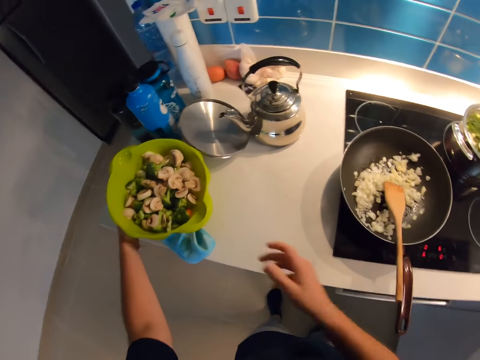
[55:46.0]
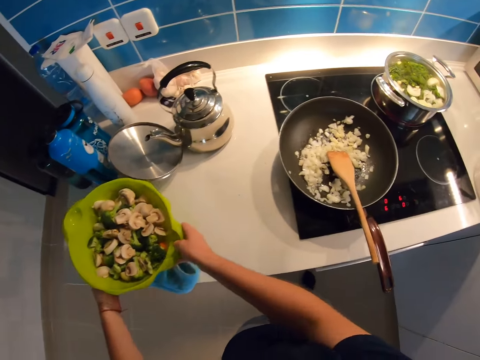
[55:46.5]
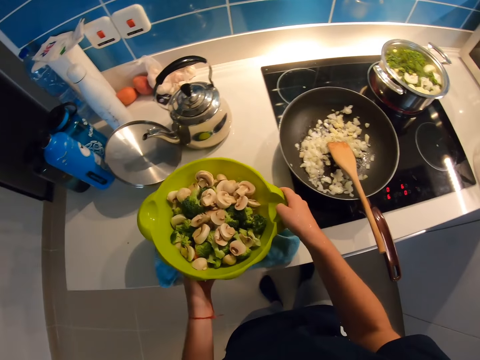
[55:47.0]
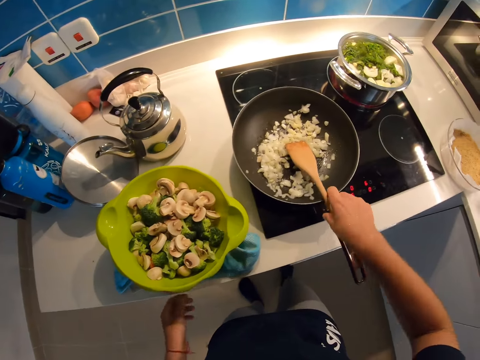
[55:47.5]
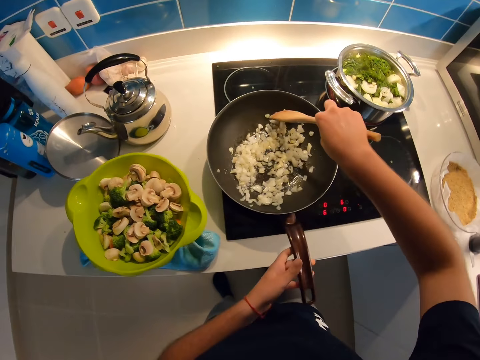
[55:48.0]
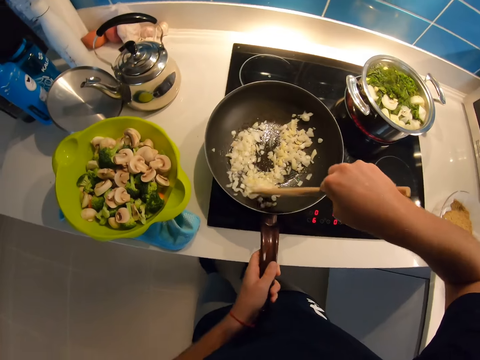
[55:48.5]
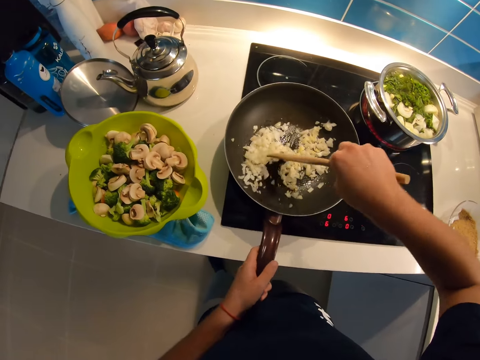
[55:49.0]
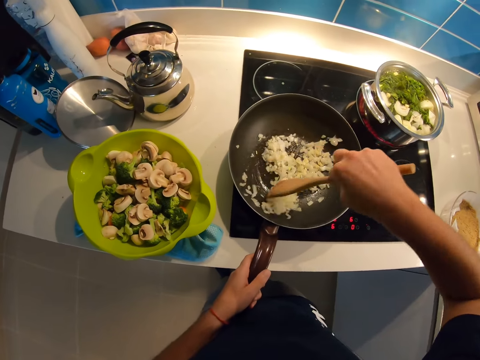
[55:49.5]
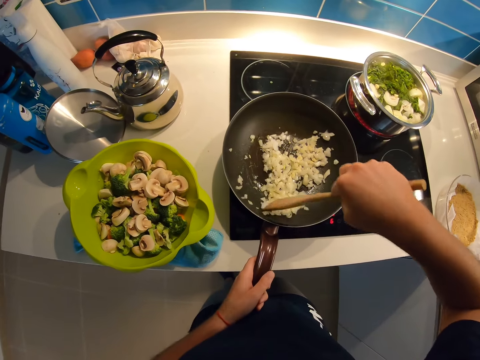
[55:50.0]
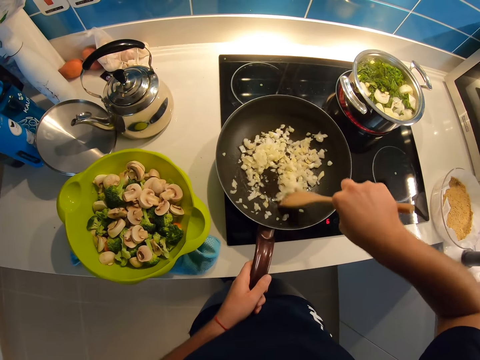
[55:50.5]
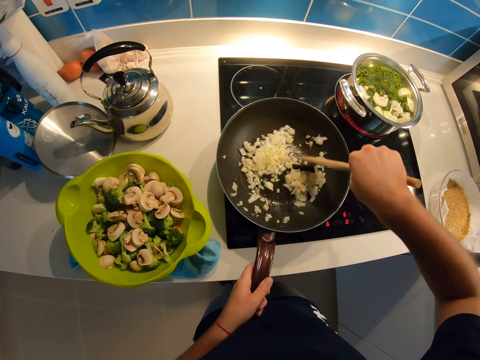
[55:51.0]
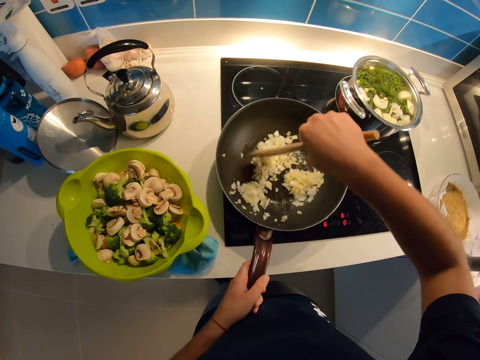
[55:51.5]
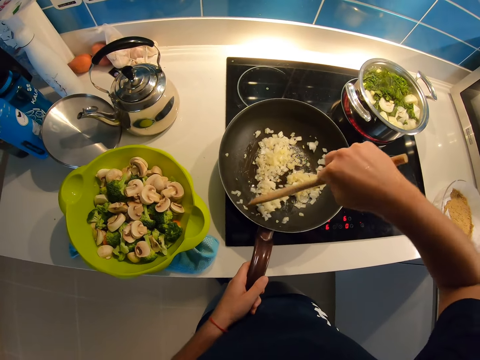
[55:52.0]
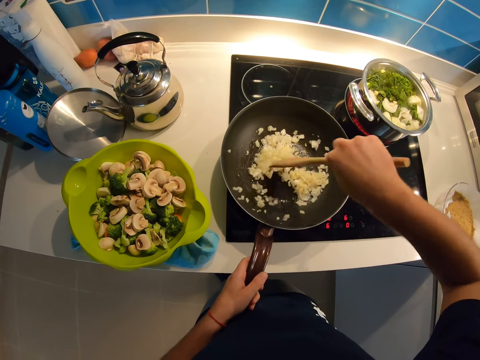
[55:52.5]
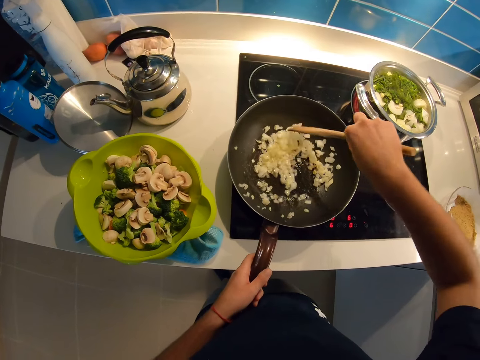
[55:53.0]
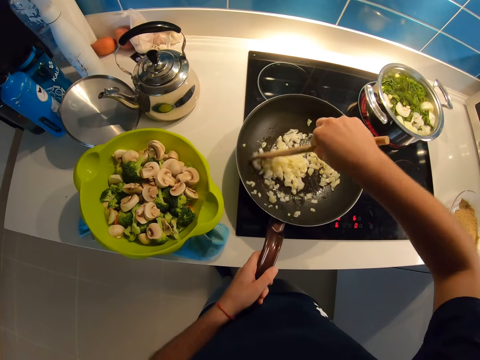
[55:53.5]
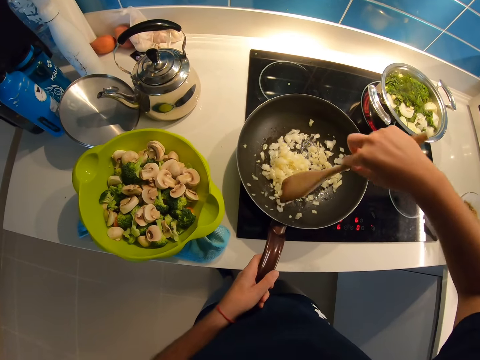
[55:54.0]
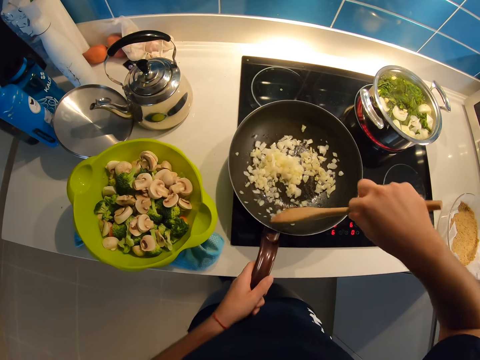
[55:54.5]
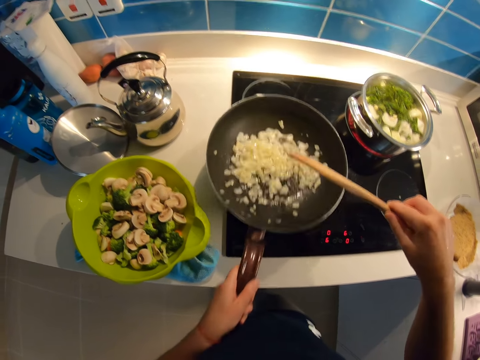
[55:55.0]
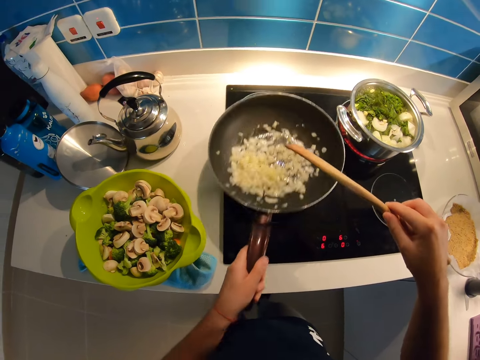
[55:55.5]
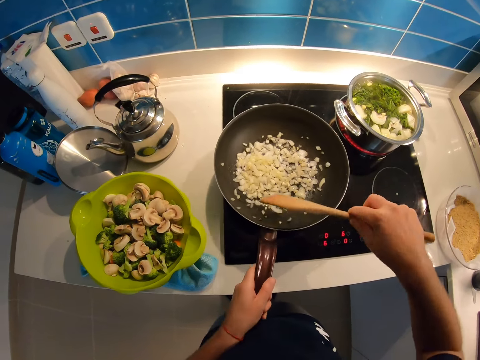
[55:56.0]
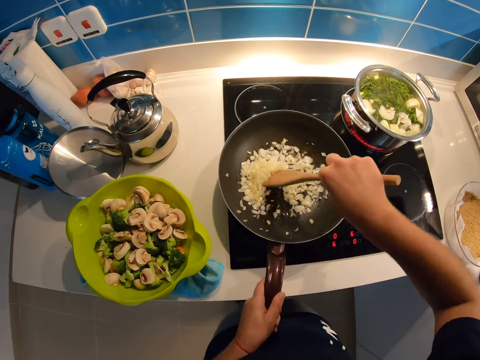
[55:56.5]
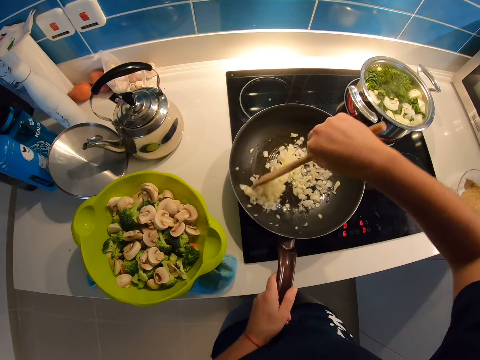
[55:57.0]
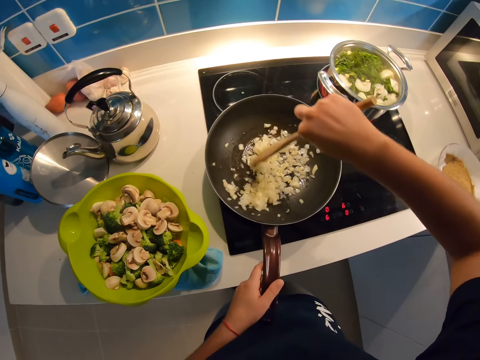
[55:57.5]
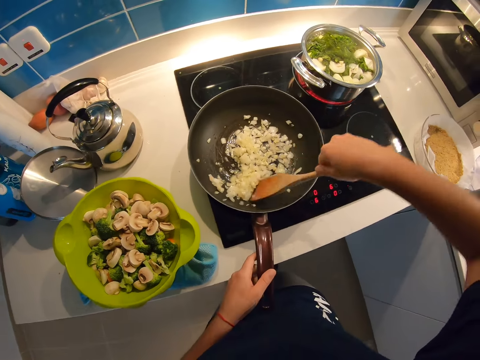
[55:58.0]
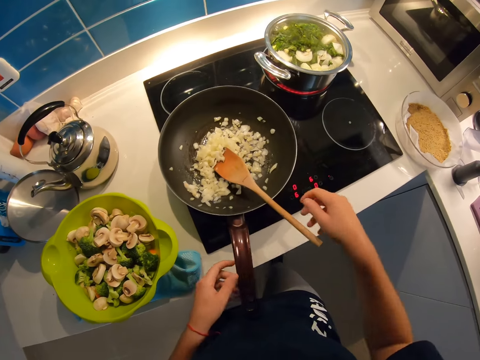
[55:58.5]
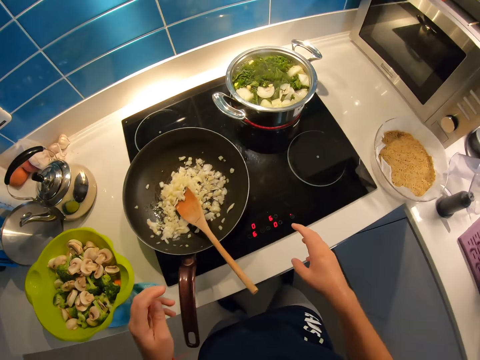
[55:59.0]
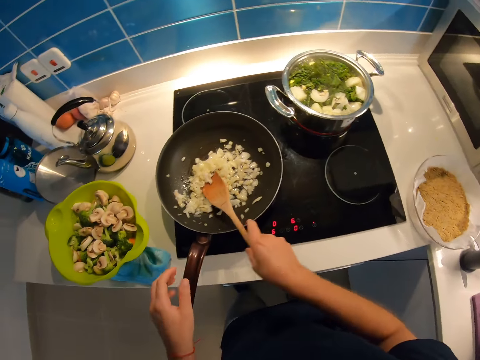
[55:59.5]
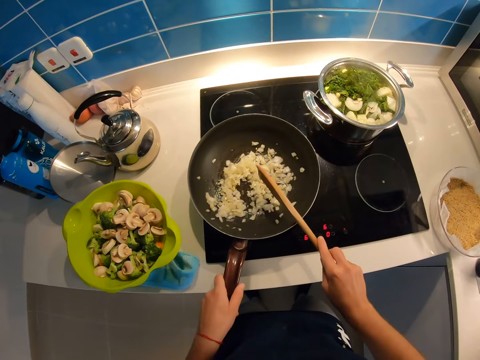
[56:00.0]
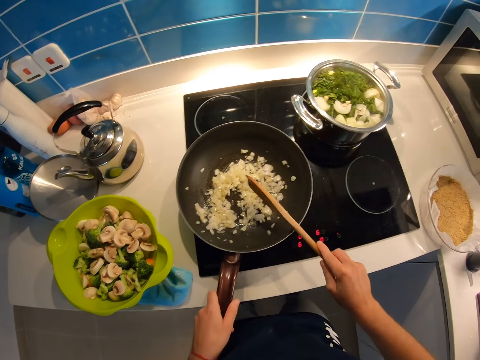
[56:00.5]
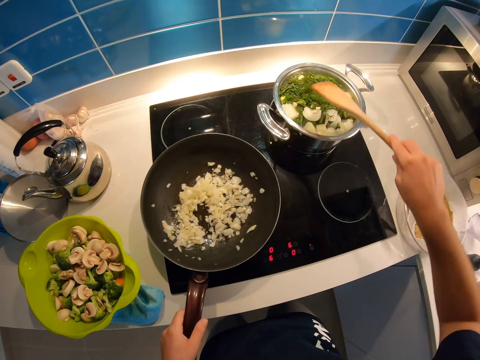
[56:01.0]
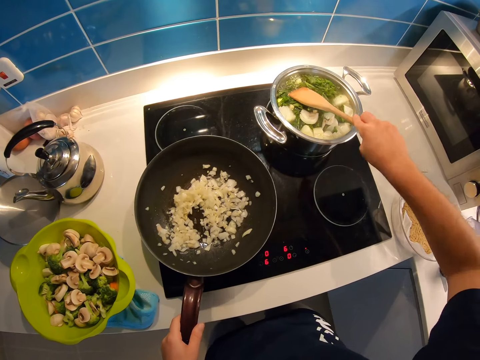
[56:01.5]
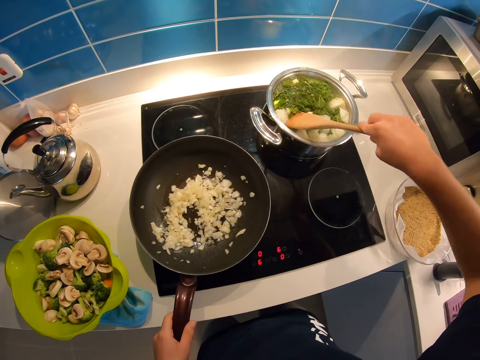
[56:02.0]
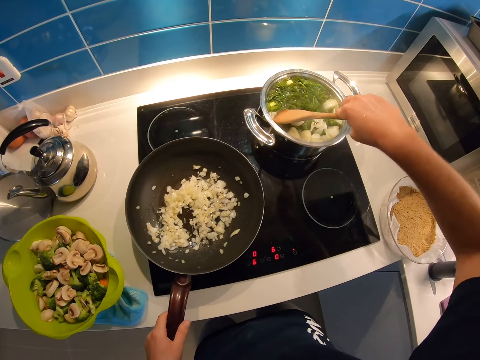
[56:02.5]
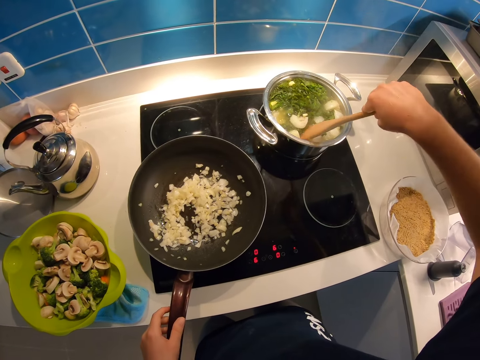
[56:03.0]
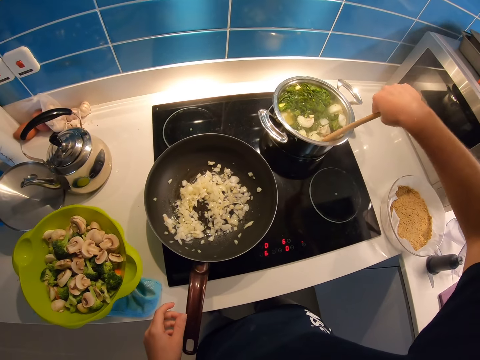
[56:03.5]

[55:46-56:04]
The camera wearer lifts both the blue napkin and the green bowl containing both mushroom and broccoli with both hands. He lifts the wooden spatula in the frying pan on the cooker with his right hand. He holds the handle of the frying pan with his left hand. He stirs the onions in the frying pan with the wooden spatula in his right hand. He shakes the frying pan with his left hand. He lifts the frying pan from the cooker with his left hand. He shakes the frying pan with his left hand. He lowers the frying pan to the cooker with his left hand. He stirs the onions in the frying pan with the wooden spatula in his right hand. He drops the wooden spatula in his right hand in the frying pan. He removes his left hand from the handle of the frying pan. He looks around the kitchen. He lifts the wooden spatula in the frying pan on the cooker with his right hand. He stirs the onions. He shakes the wooden spatula with his right hand. He dips the wooden spatula into a pot on the cooker containing mushroom and lettuce. He stirs the food.

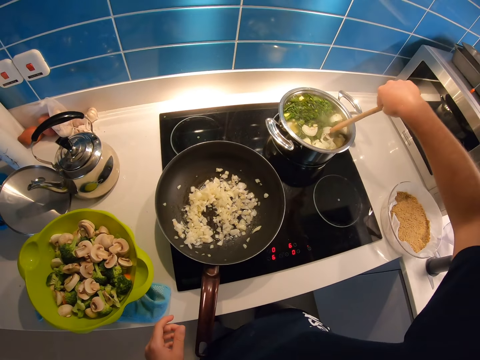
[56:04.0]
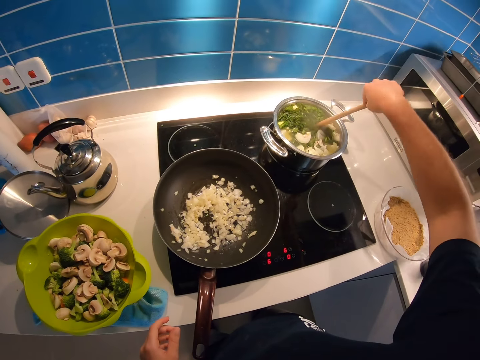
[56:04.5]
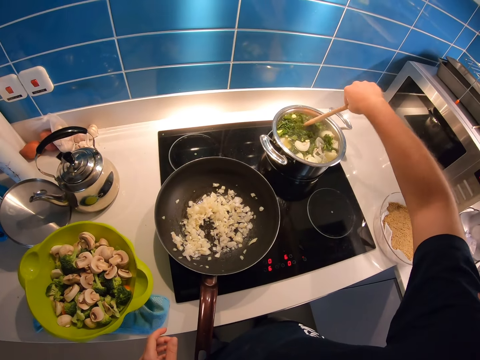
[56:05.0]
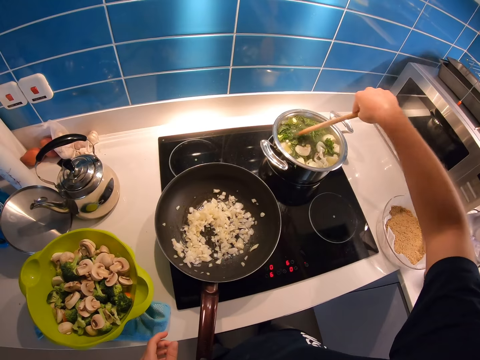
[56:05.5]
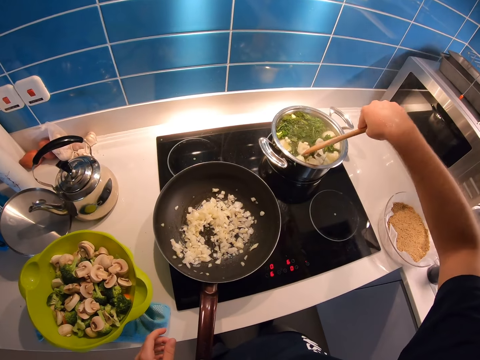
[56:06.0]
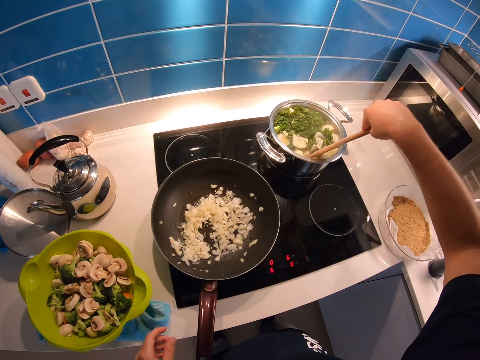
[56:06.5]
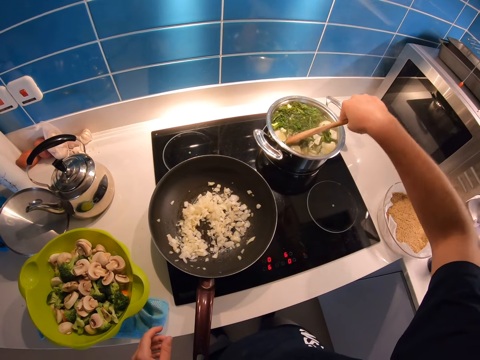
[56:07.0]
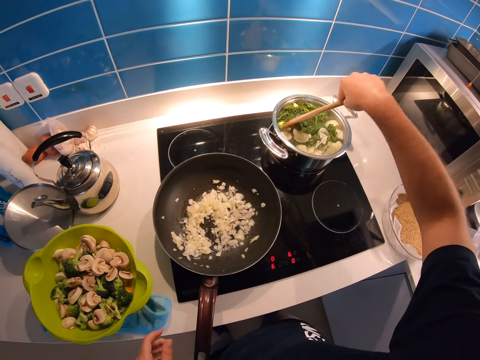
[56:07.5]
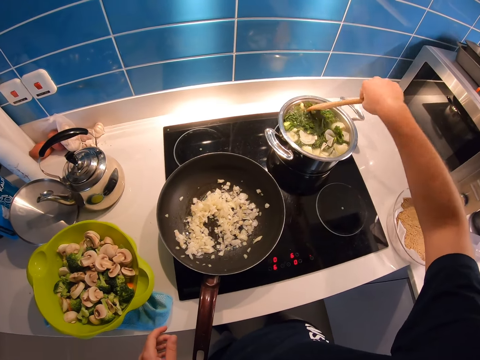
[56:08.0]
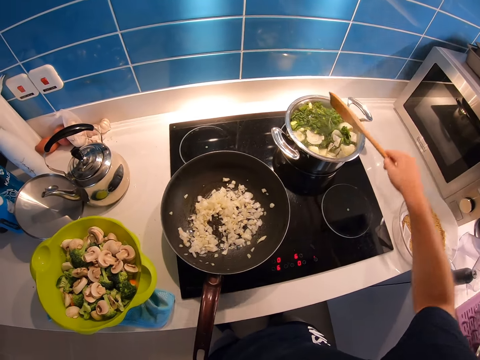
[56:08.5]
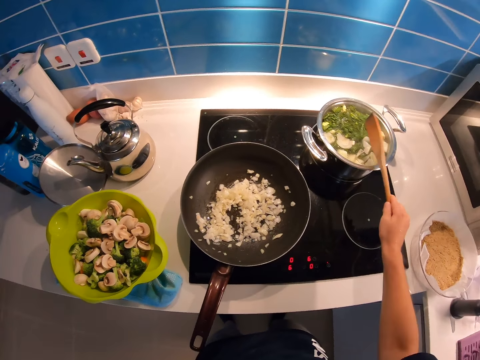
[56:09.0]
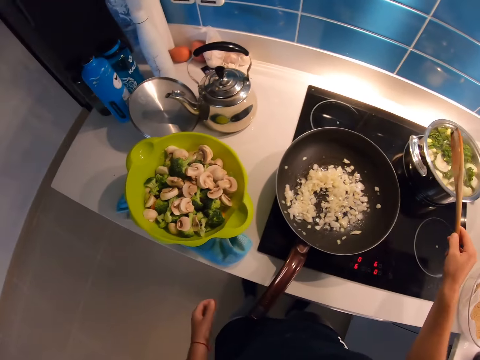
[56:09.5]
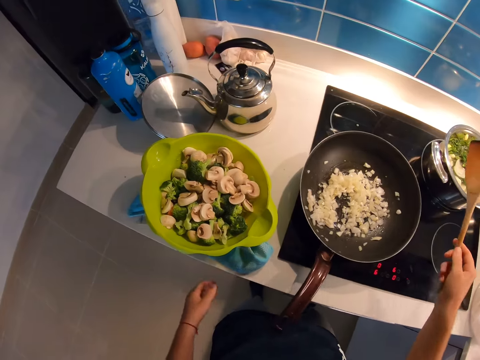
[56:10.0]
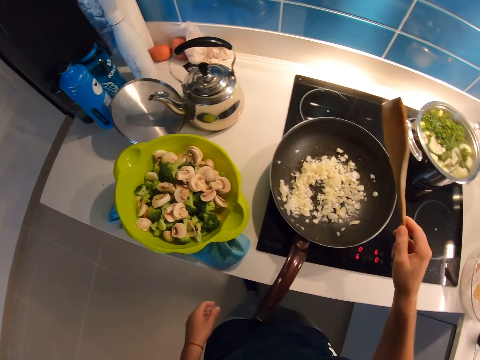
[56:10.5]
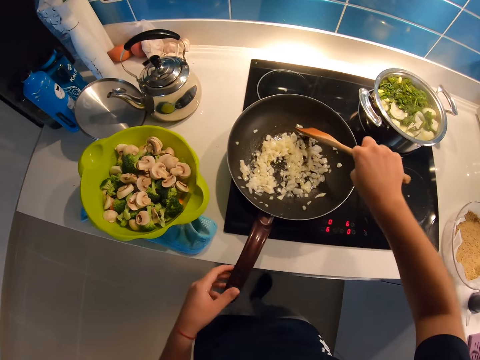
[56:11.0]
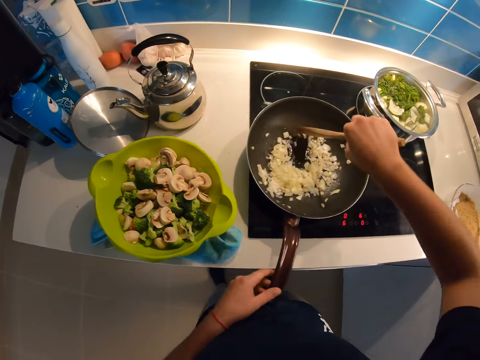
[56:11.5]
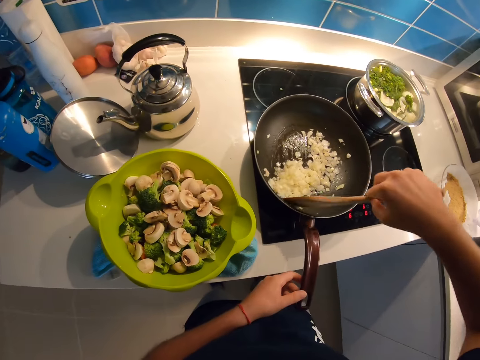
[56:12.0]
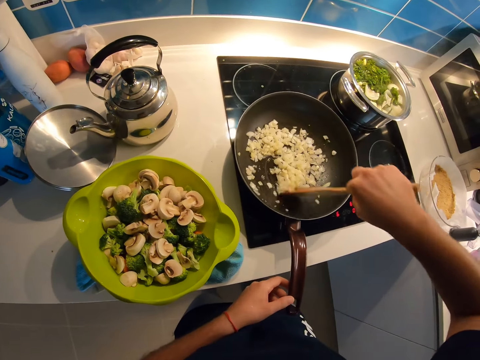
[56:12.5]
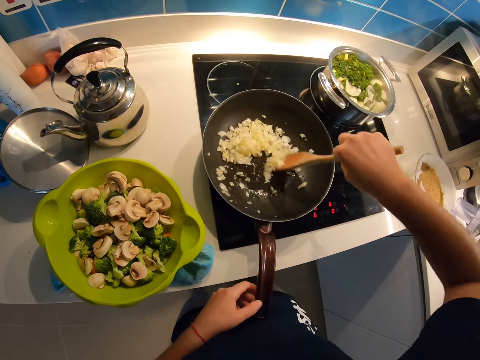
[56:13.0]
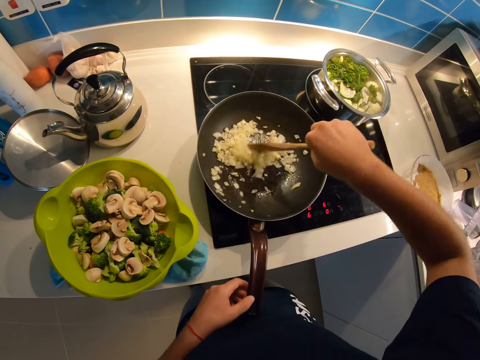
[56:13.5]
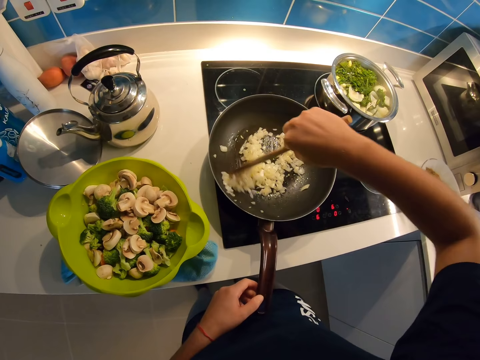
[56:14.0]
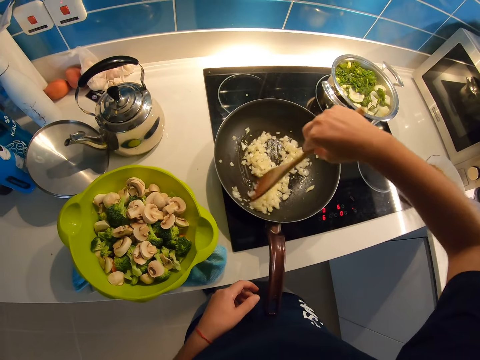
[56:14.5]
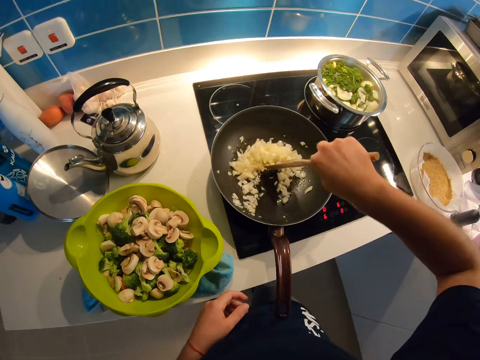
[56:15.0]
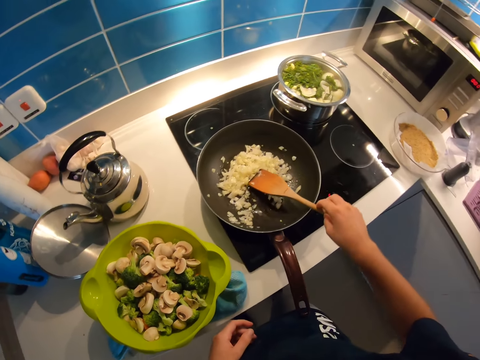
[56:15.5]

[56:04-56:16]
The camera wearer removes the wooden spatula from the pot on the cooker. He hits the wooden spatula on the side of the pot on the cooker. He looks around the kitchen. He stirs the onions in the frying pan with the wooden spatula in his right hand. He holds the handle of the frying pan with his left hand. He stirs the onions in the frying pan with the wooden spatula in his right hand. He removes his left hand from the handle of the frying pan.
